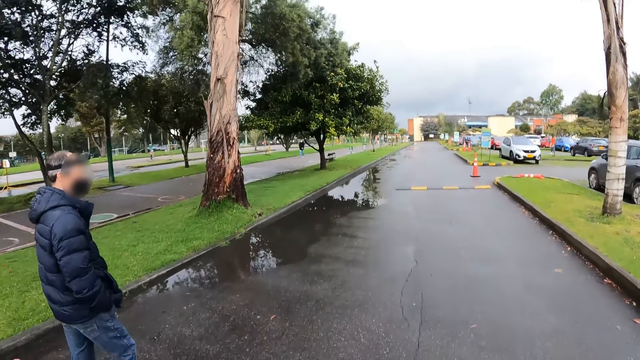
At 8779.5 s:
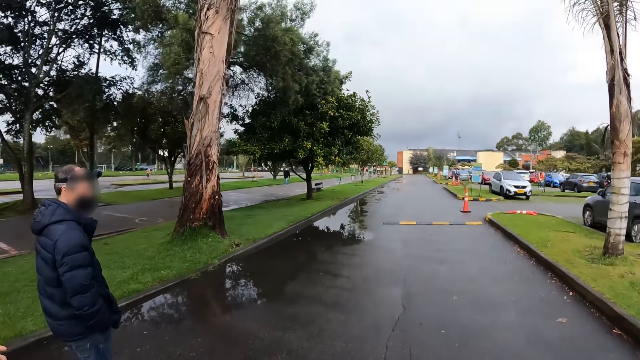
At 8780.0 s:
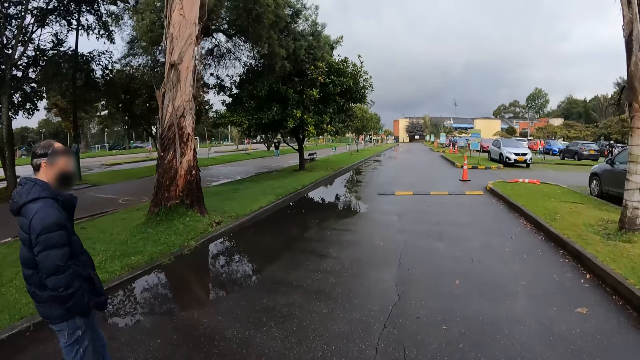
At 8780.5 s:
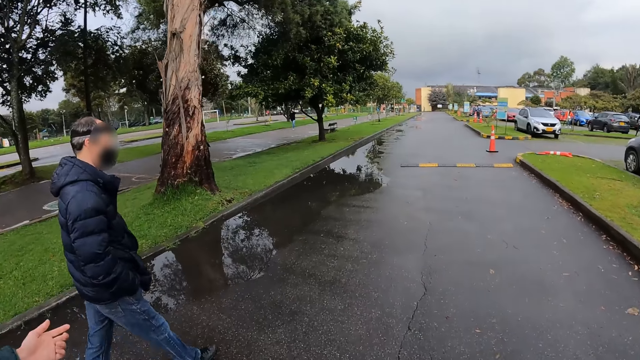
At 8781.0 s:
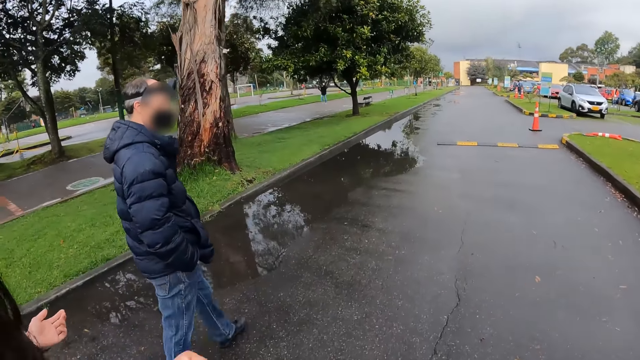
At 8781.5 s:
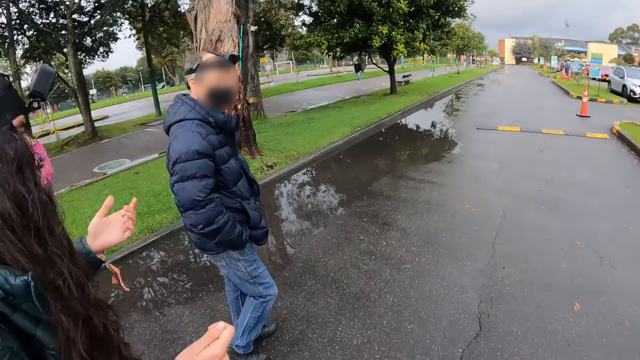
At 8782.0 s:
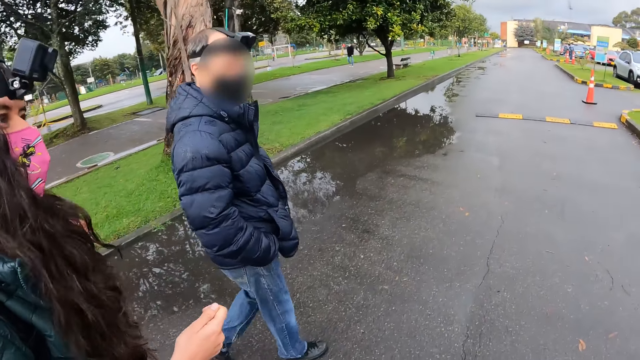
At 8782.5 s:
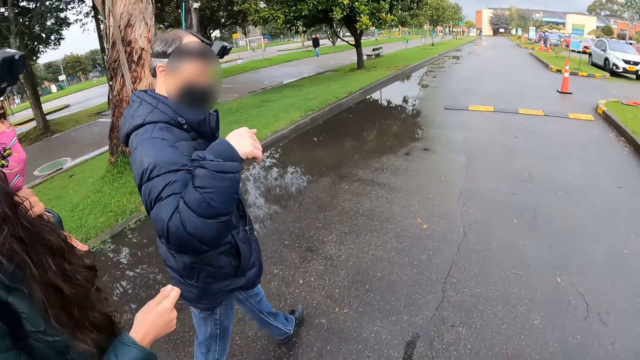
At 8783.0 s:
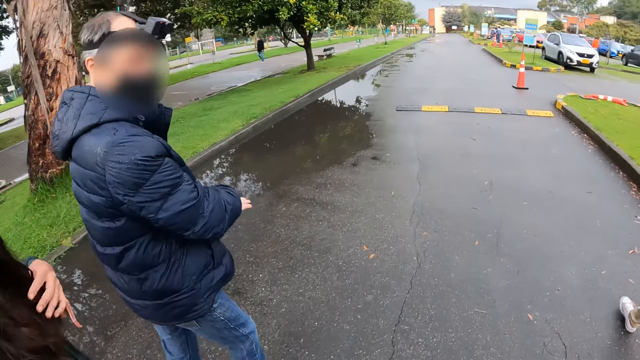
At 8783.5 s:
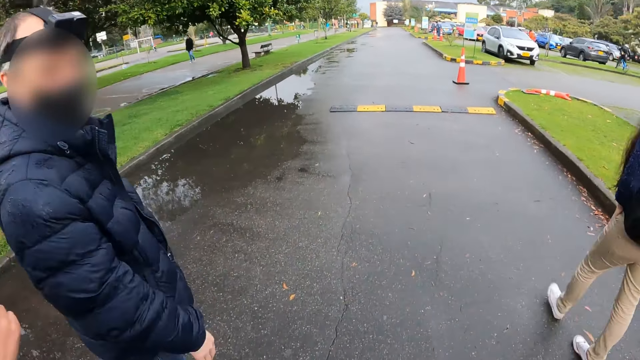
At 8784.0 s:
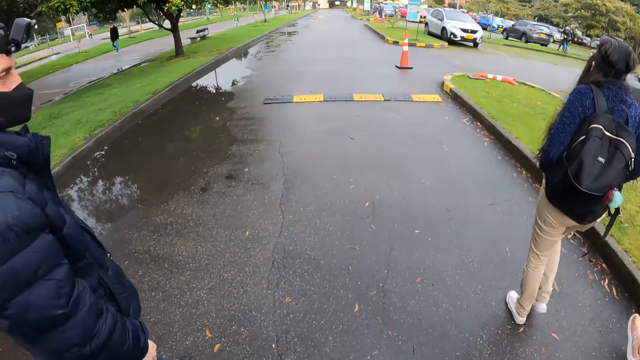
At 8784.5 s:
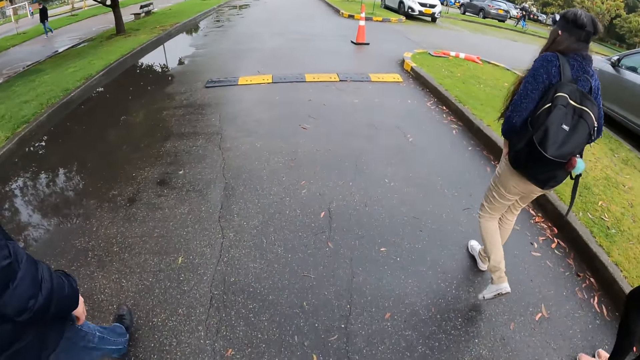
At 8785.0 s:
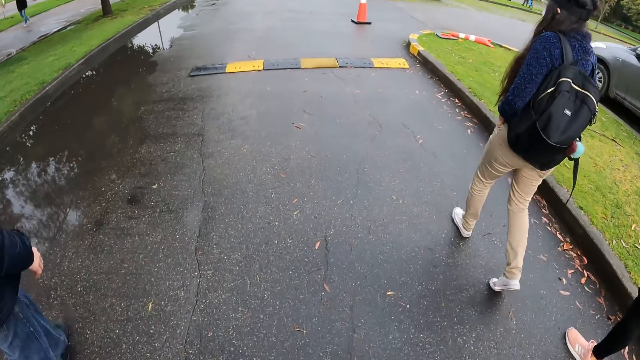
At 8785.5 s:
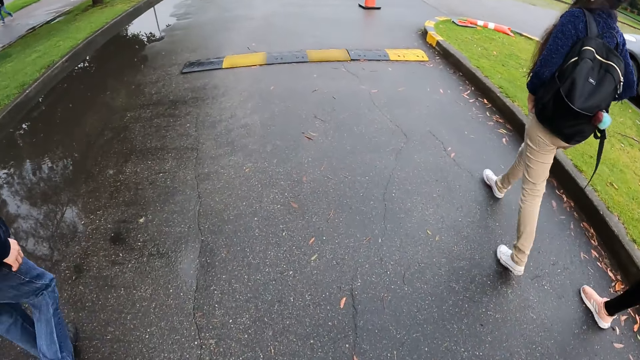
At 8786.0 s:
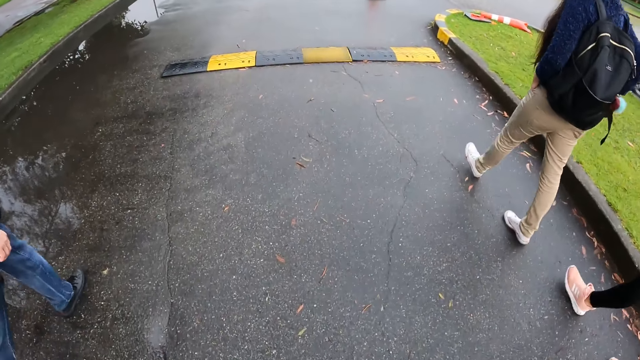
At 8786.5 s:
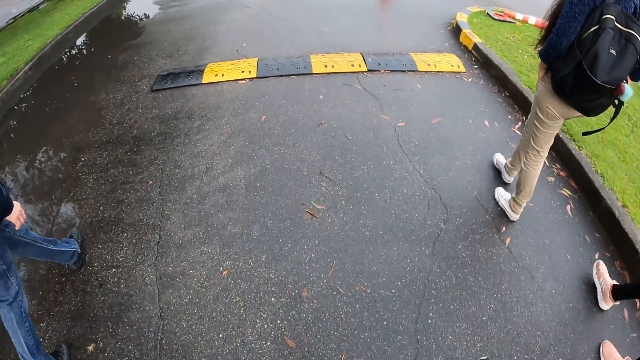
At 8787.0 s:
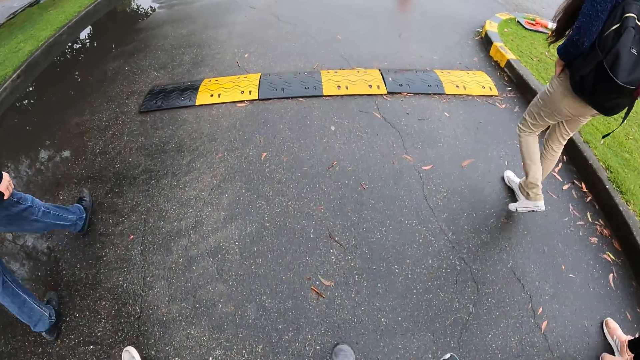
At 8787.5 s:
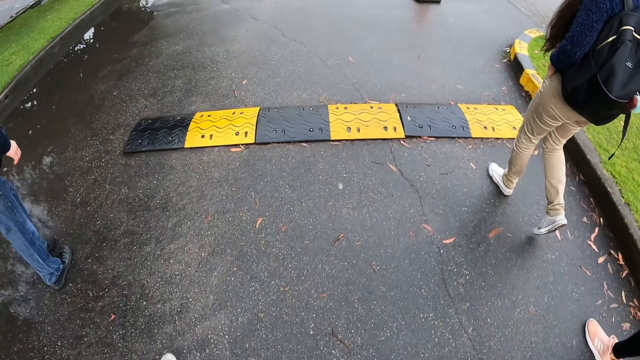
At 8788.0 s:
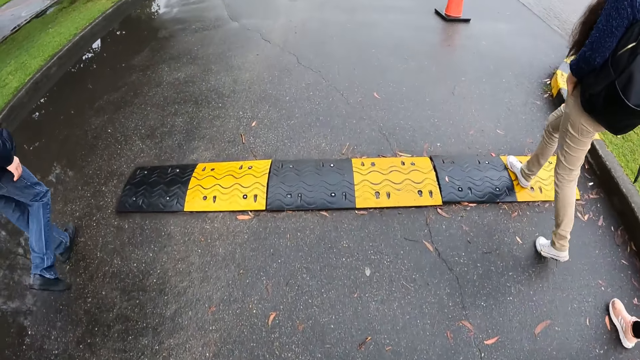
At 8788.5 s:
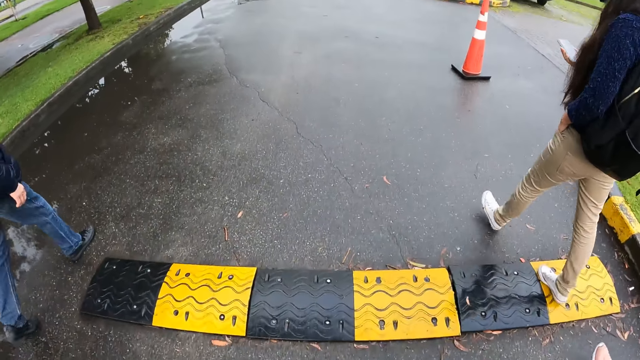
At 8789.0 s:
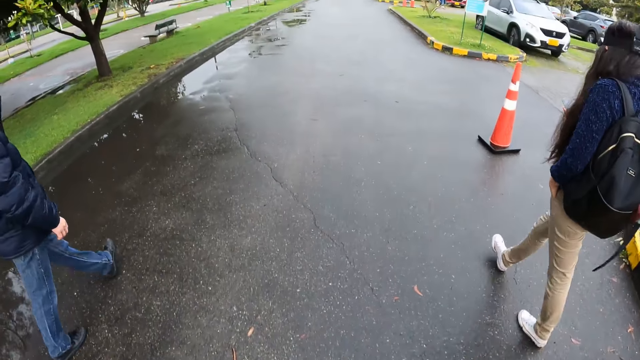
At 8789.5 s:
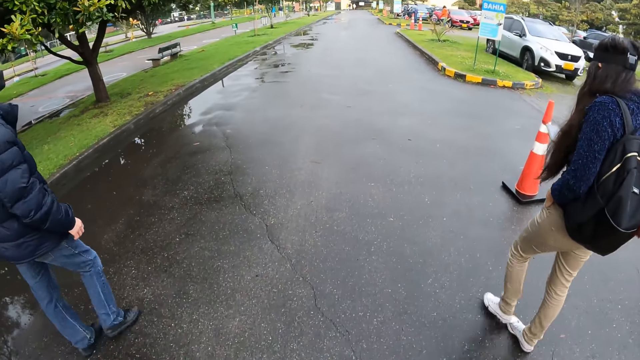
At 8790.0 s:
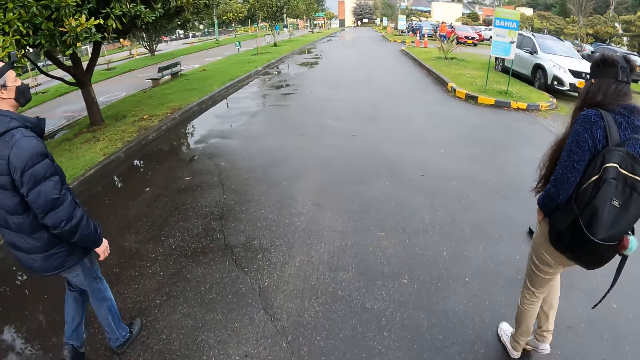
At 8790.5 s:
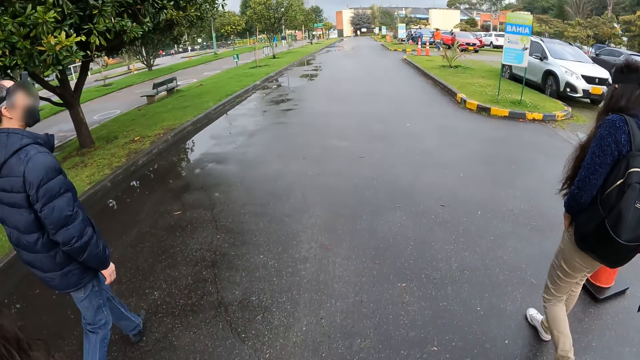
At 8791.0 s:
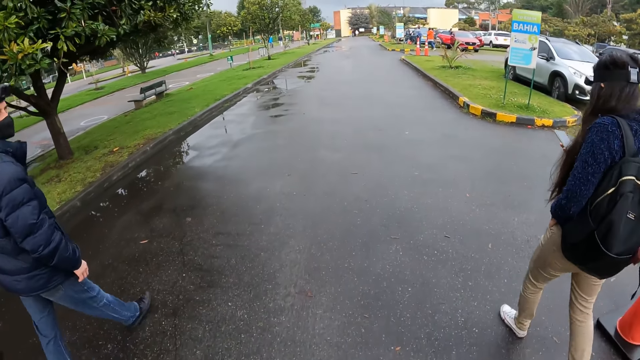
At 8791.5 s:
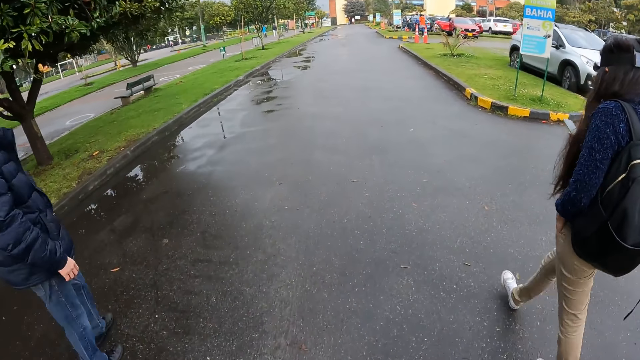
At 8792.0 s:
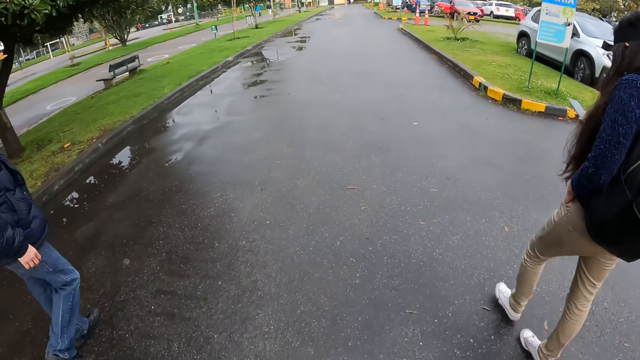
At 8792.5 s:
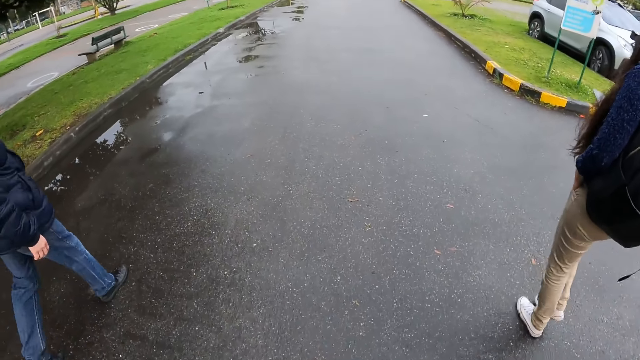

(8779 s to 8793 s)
The camera wearer converses with a man. They walk on a road. They walk on a road again. A woman presses a phone with her right hand.

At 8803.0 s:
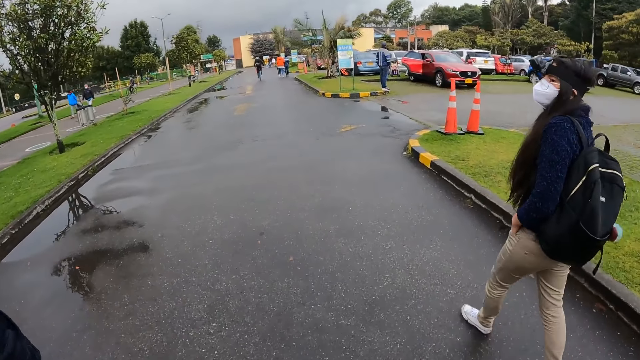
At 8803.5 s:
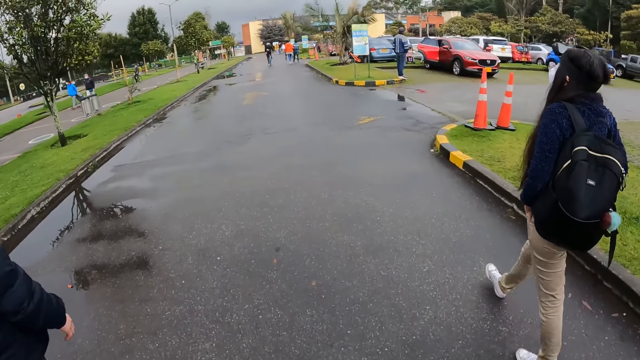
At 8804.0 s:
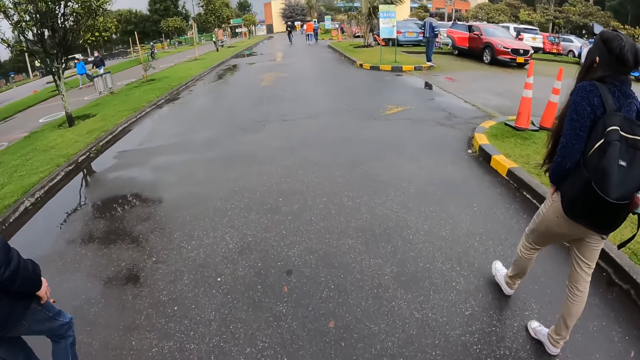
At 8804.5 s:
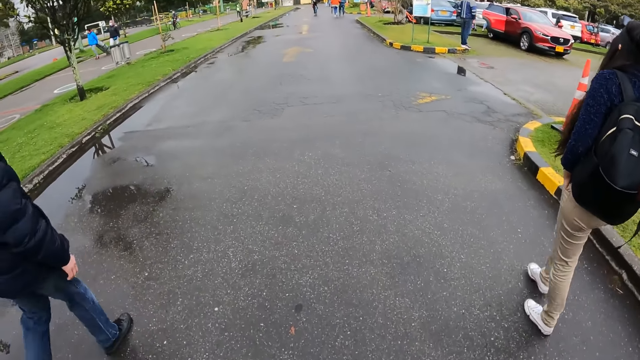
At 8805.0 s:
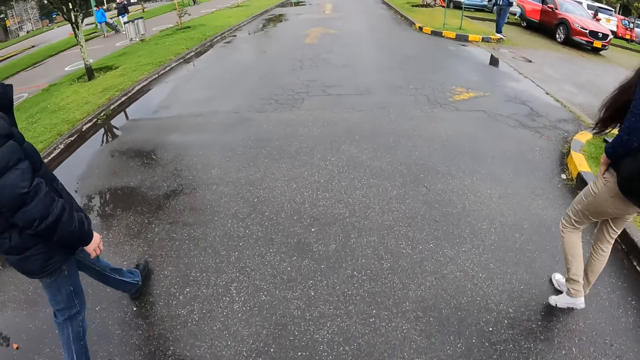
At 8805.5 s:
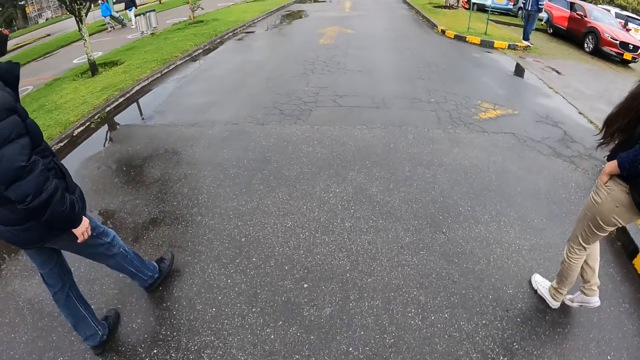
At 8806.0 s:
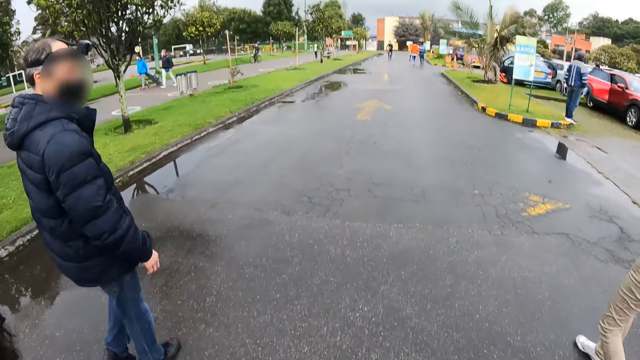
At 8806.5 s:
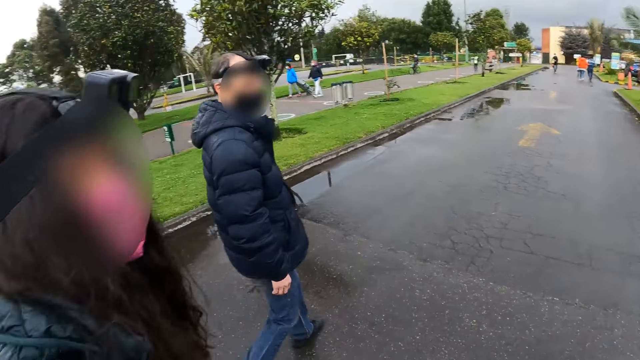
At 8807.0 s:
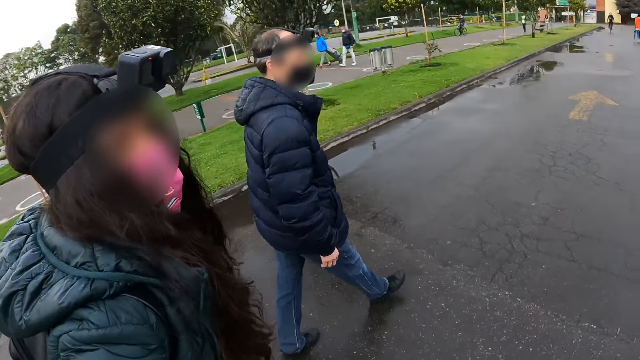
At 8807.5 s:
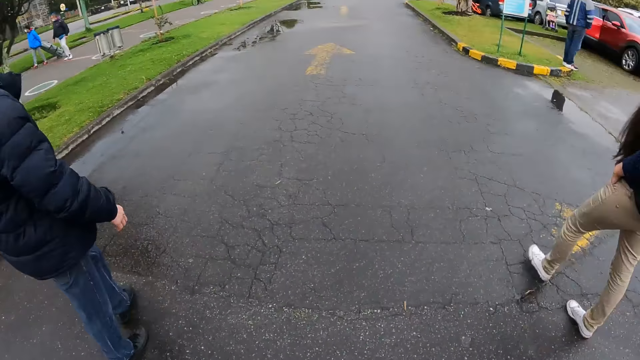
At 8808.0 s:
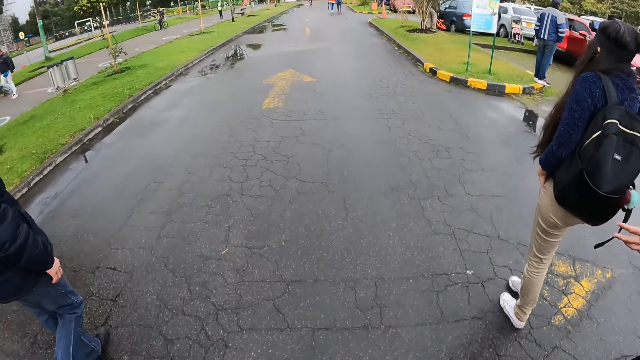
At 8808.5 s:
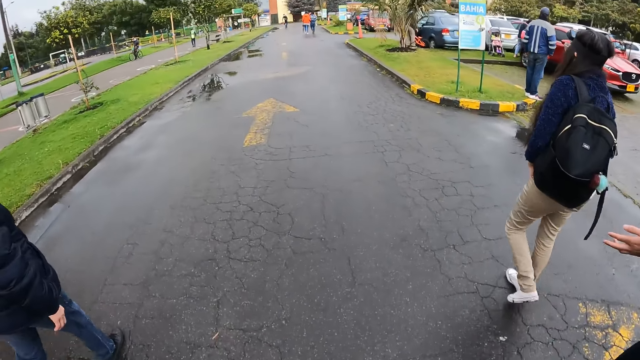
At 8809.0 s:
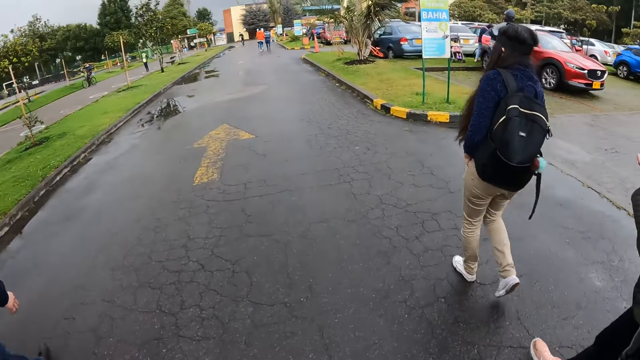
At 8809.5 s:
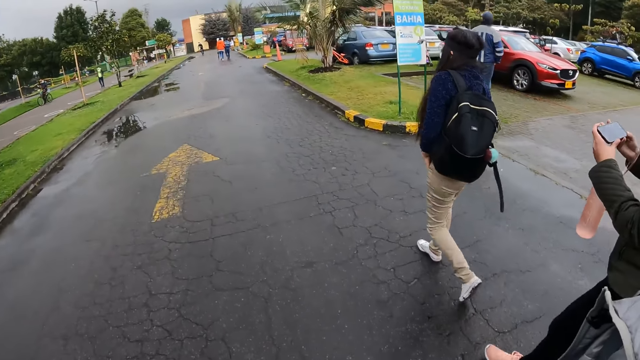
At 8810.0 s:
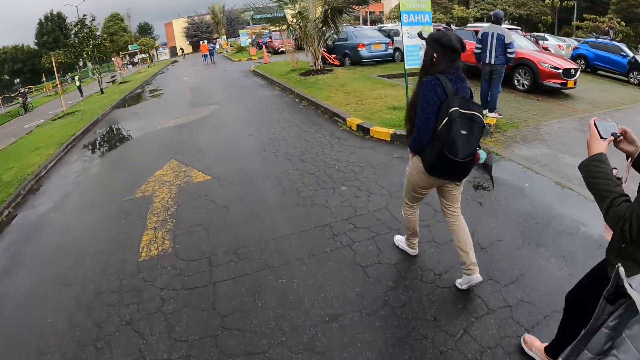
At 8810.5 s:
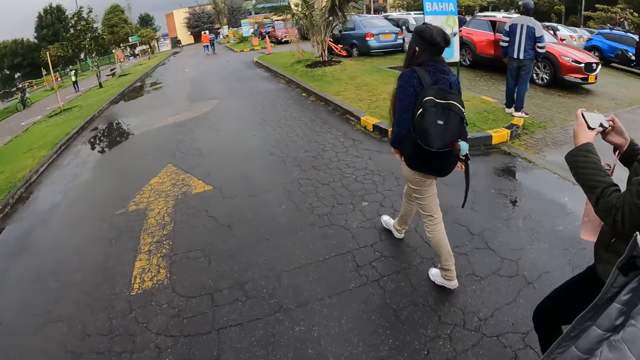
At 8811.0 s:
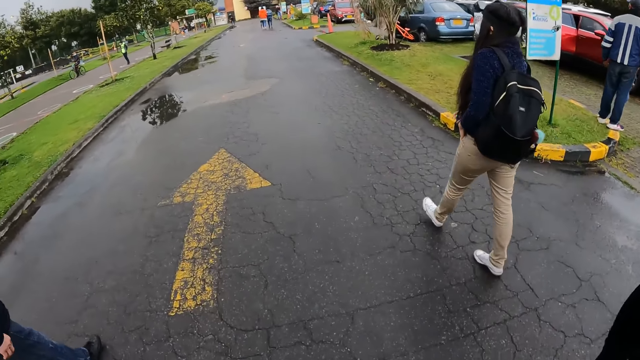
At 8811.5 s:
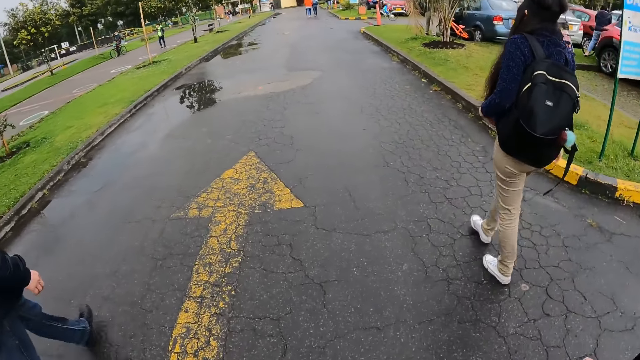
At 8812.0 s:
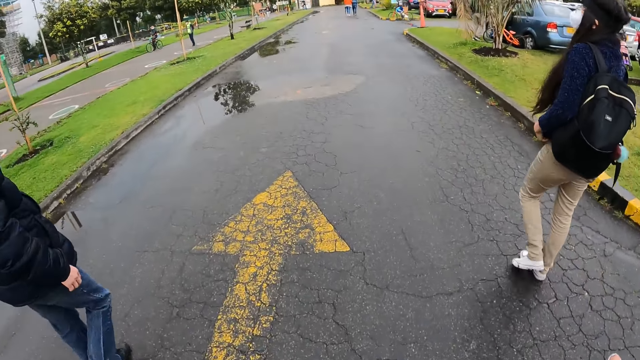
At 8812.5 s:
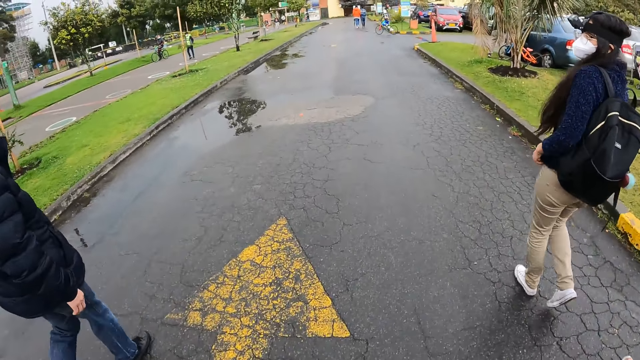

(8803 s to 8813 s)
The camera wearer looks at a woman and a man. They walk on a road.
